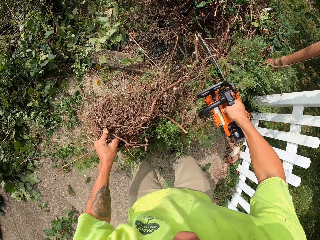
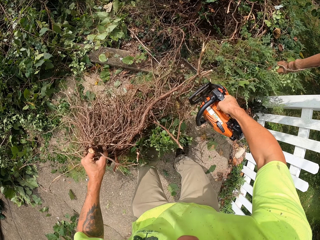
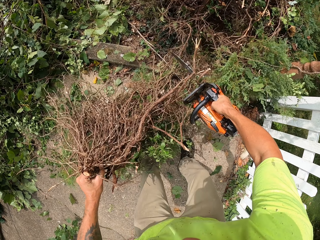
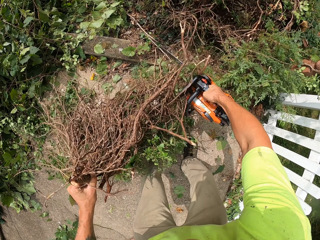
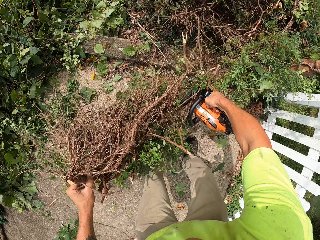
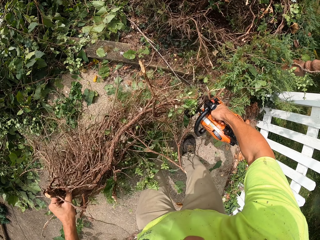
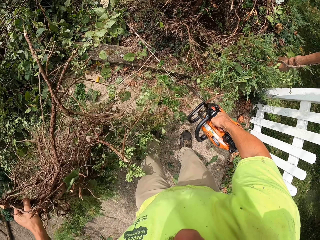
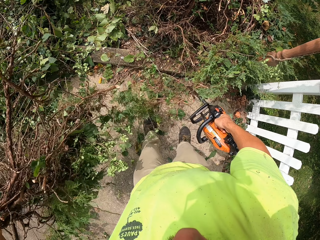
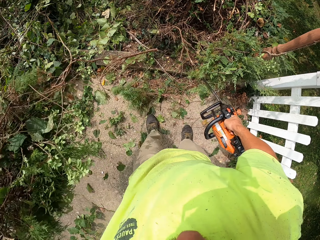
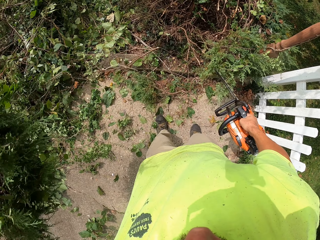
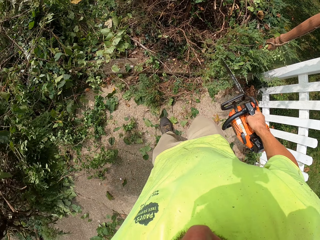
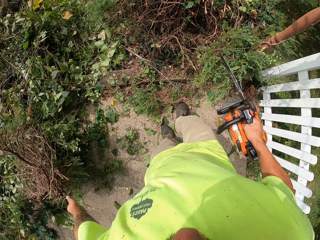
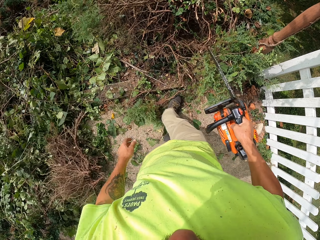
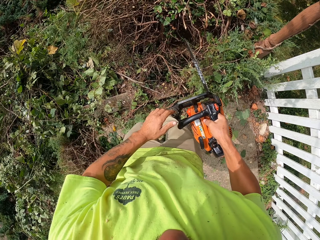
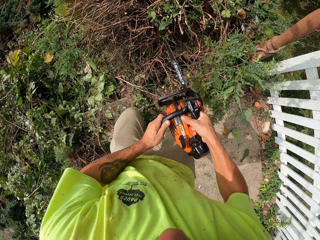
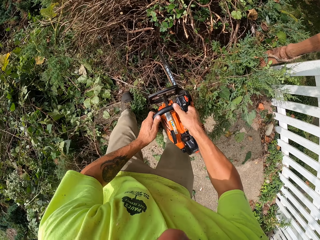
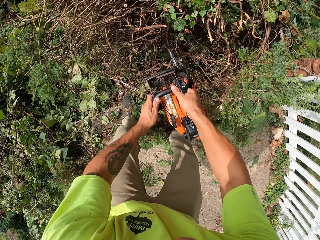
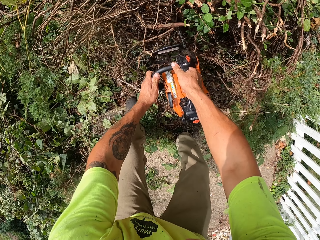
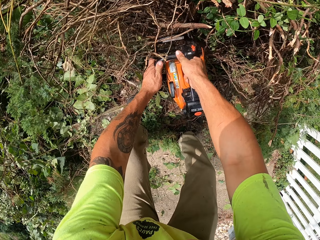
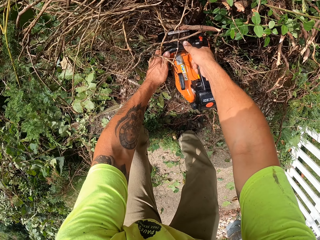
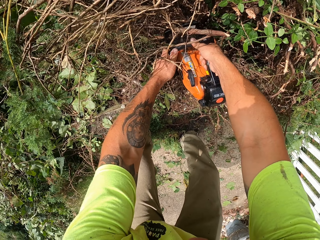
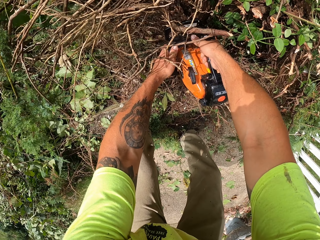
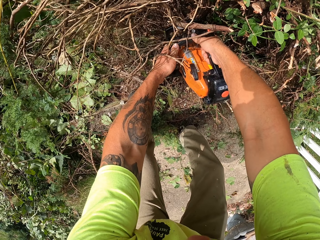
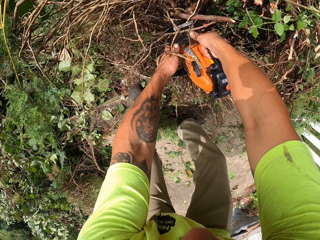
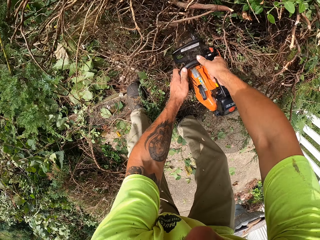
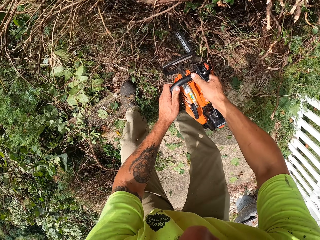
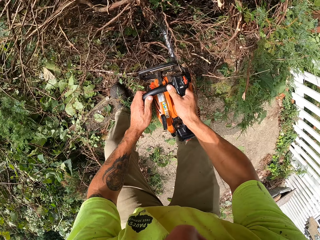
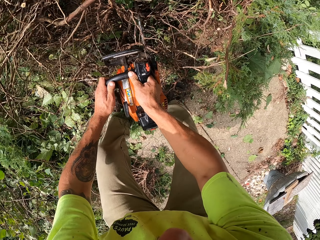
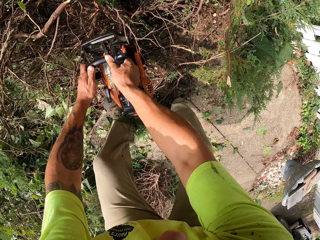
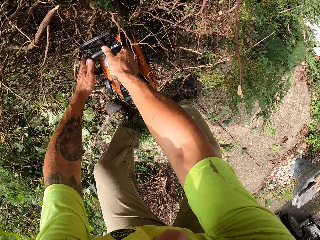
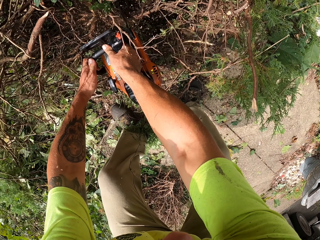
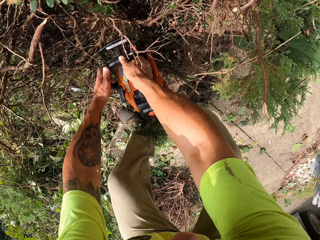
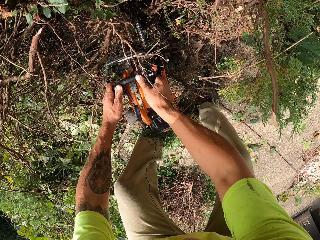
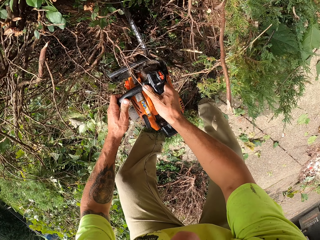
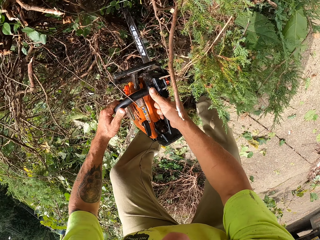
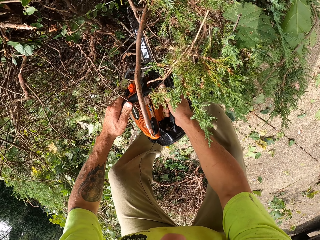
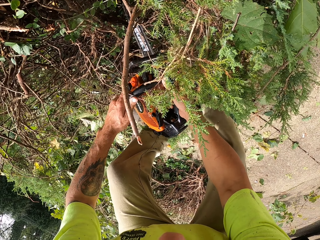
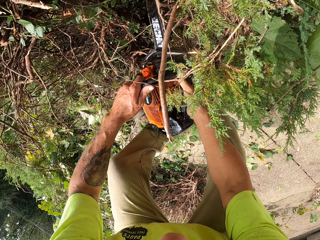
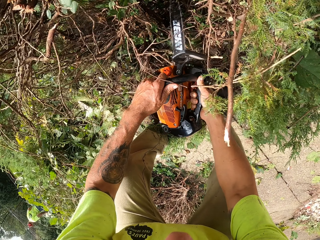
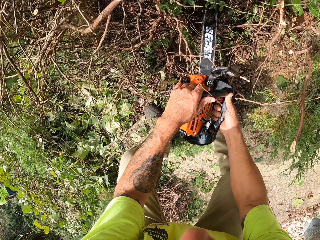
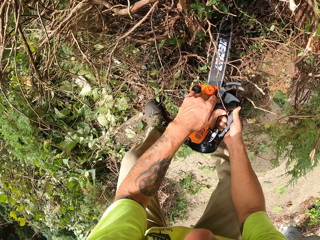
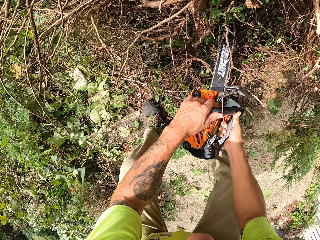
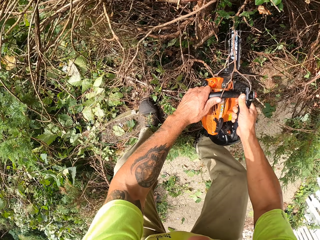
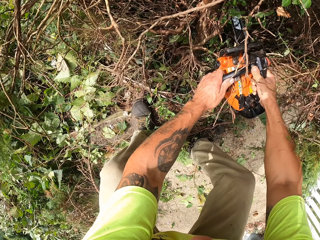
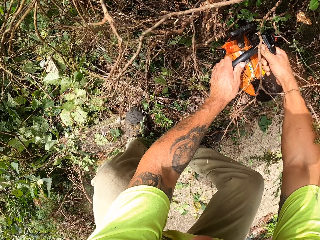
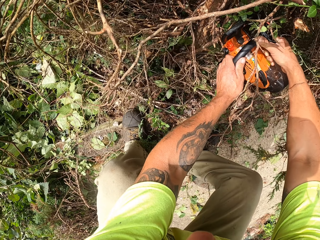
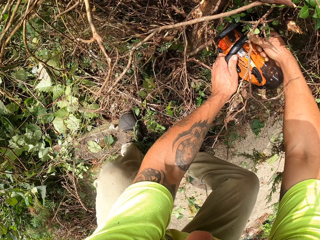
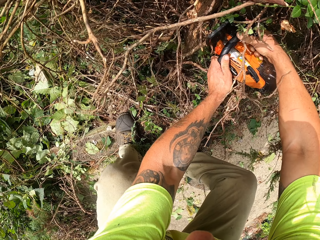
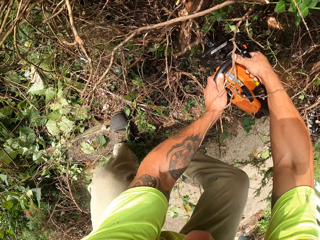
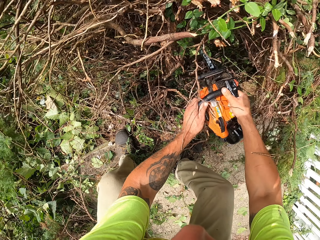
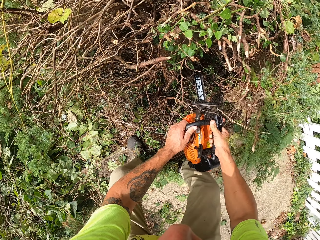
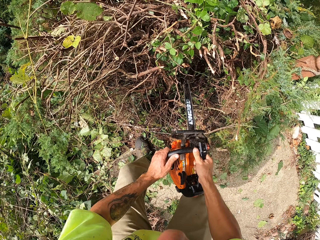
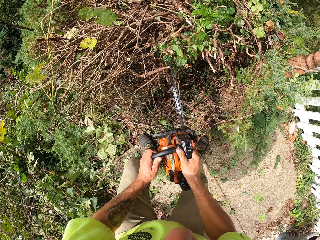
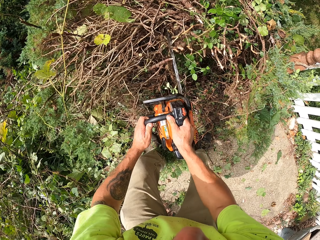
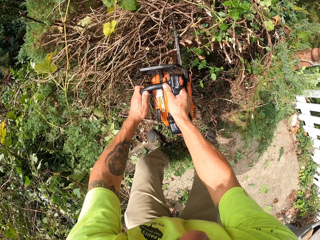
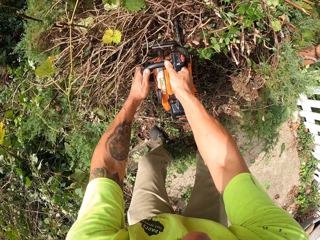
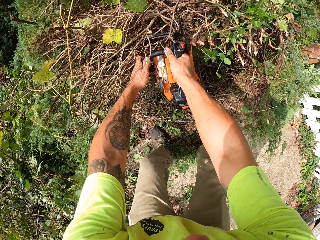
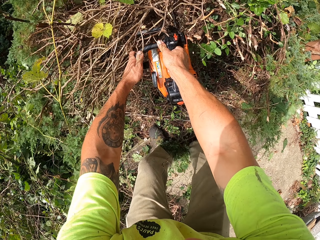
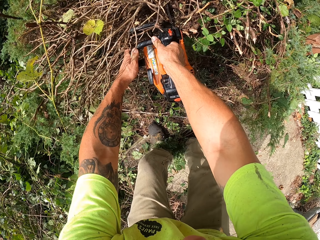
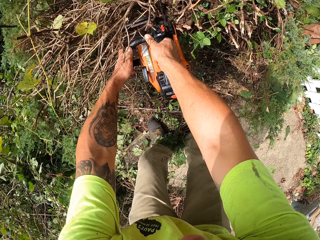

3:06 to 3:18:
The camera wearer cuts the bush with the chainsaw in his right hand. He throws the branches from the bush on the ground with his left hand. He cuts the branches of the bush with the chainsaw in both hands.

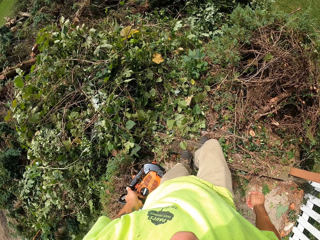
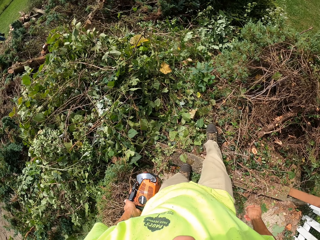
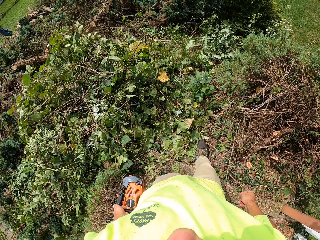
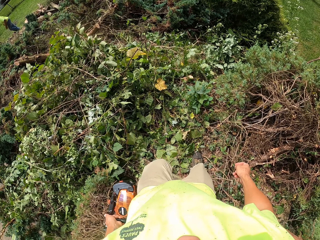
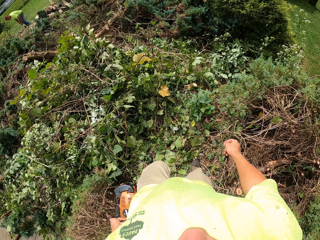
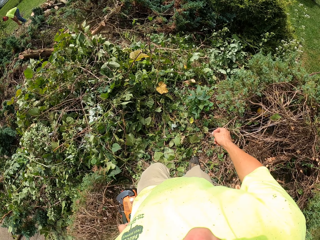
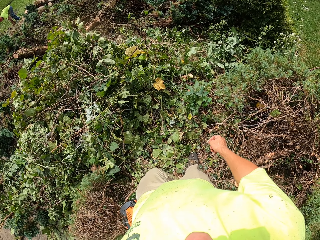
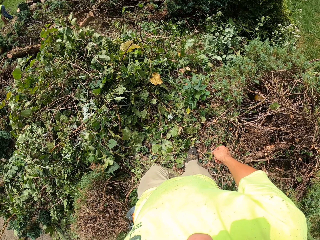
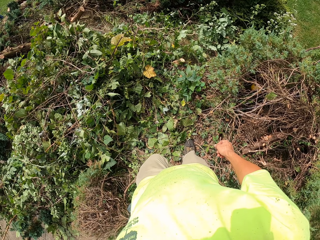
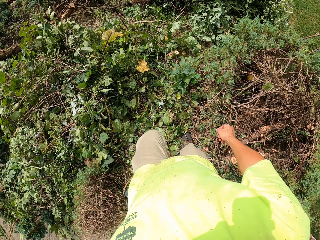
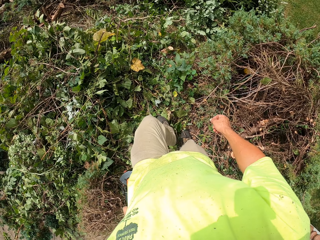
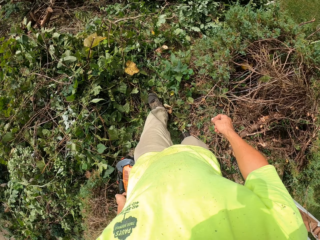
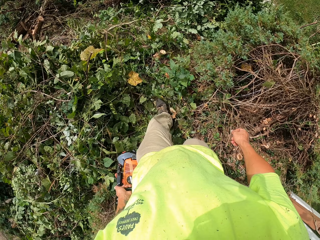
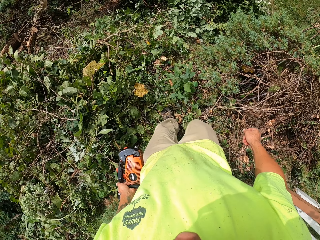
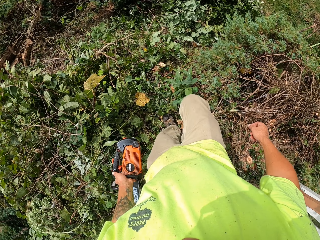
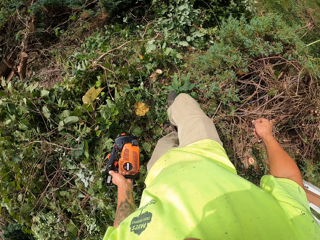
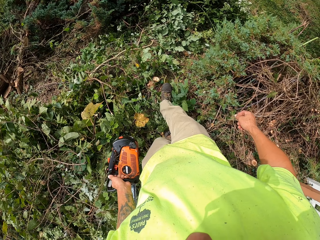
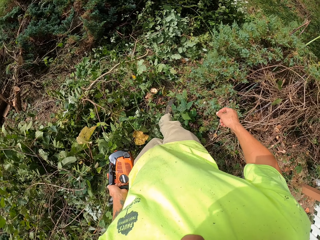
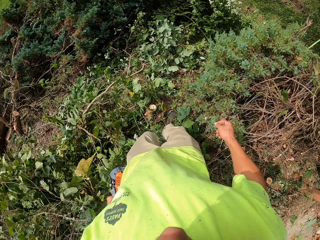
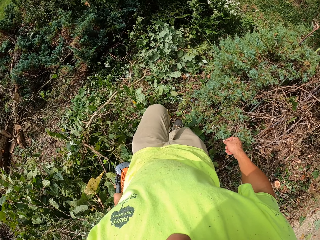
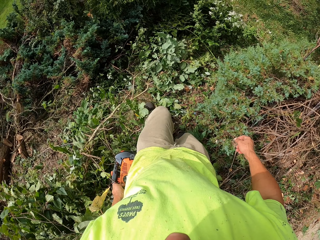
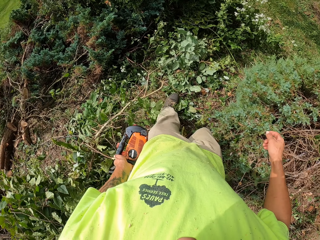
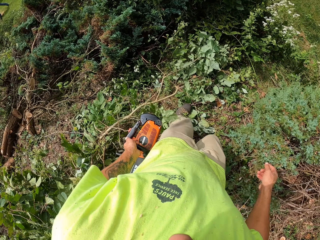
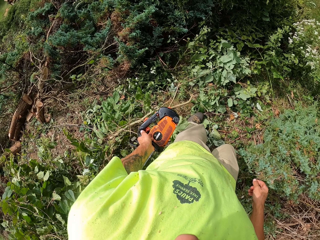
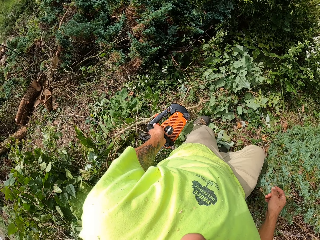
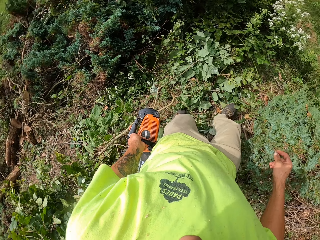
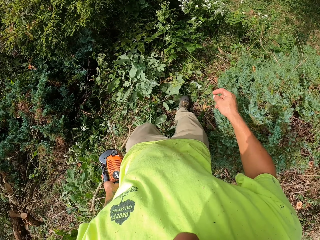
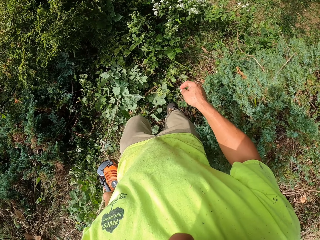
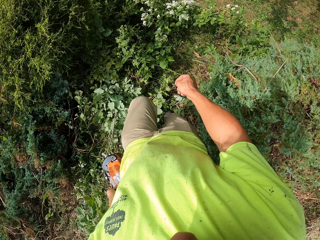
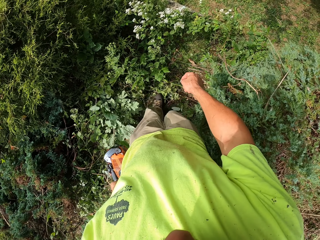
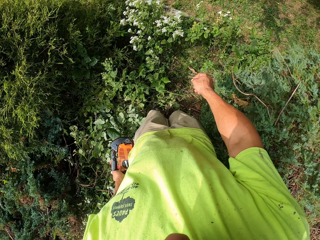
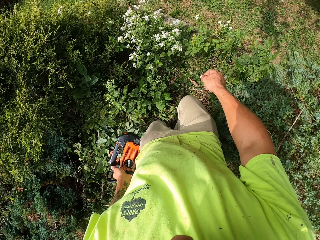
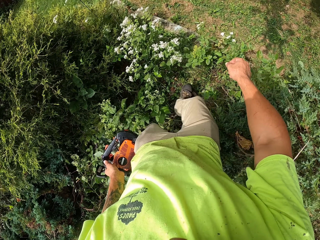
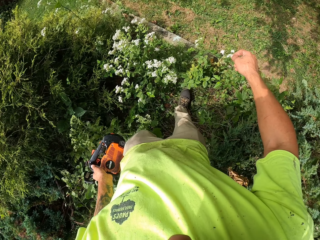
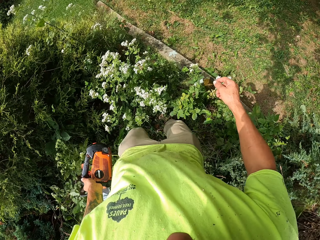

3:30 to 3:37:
The camera wearer walks around the bush.

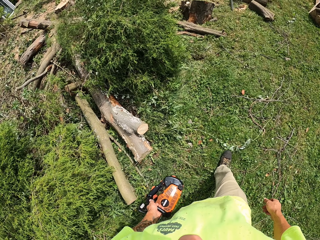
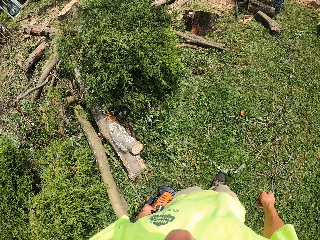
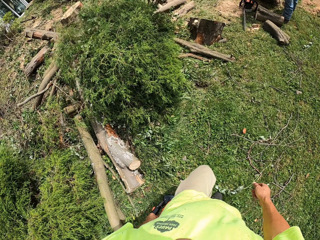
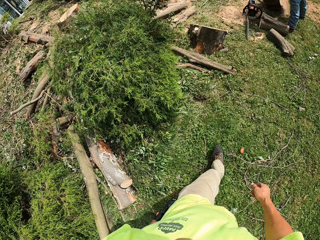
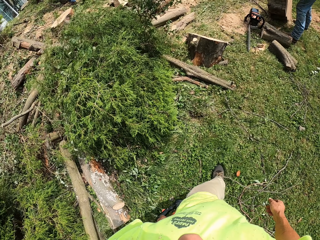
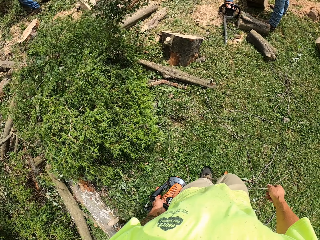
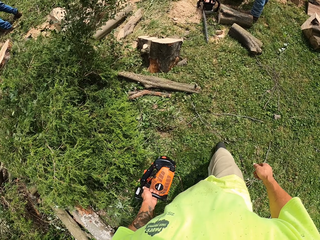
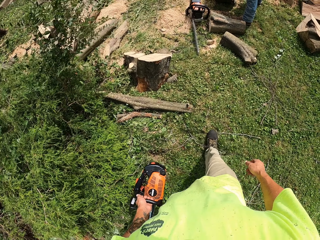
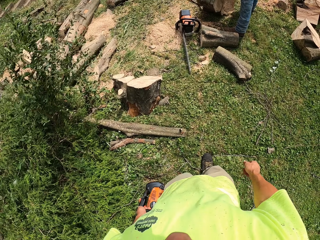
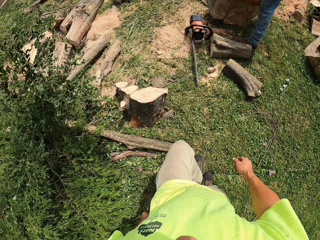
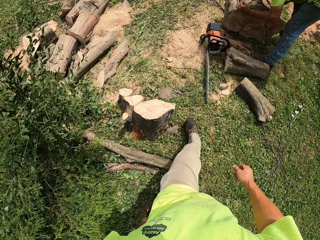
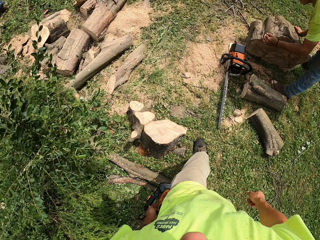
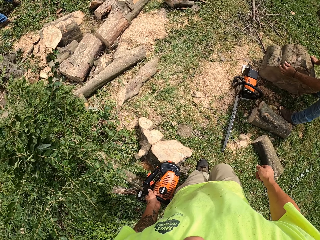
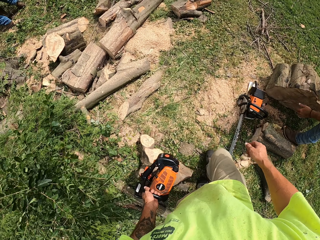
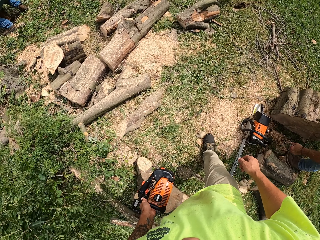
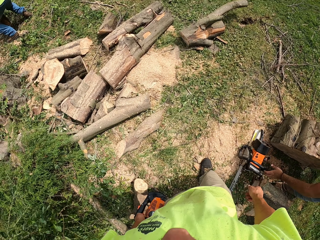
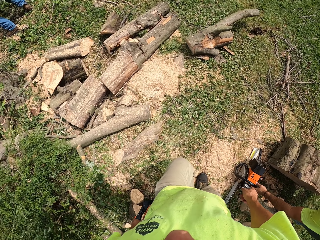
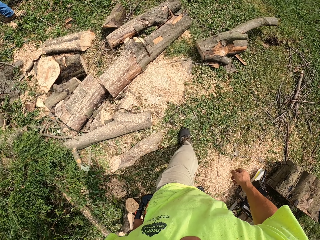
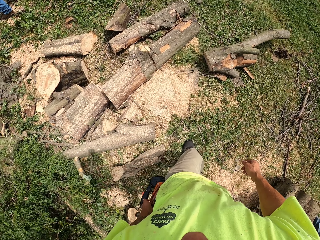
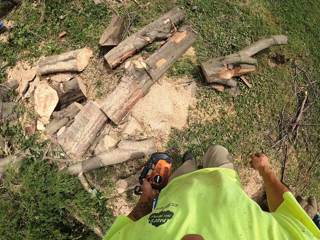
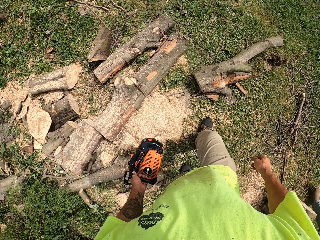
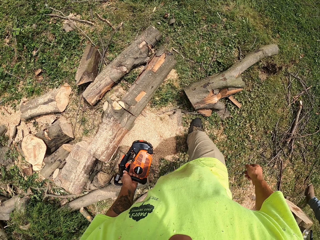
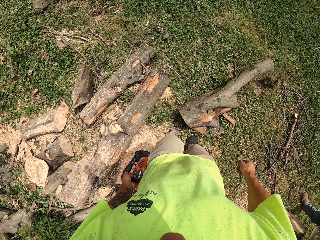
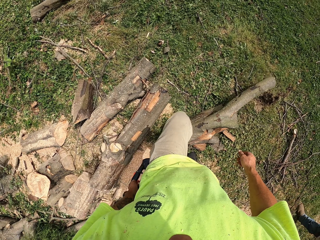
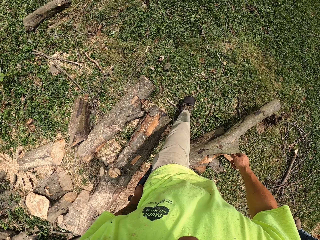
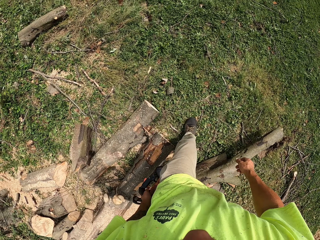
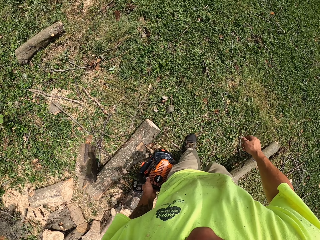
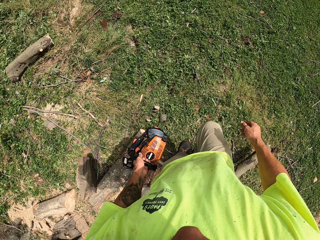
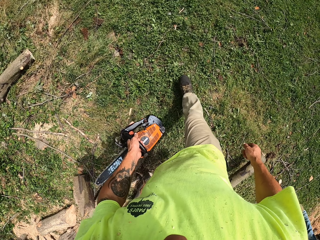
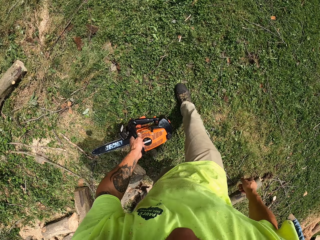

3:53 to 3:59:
A man picks up a chainsaw from the ground with his left hand. The camera wearer drops the chainsaw on the ground with his left hand.
